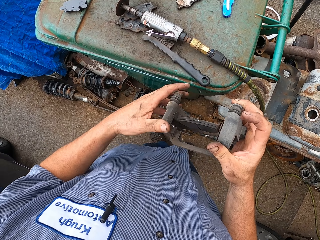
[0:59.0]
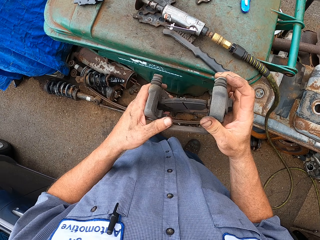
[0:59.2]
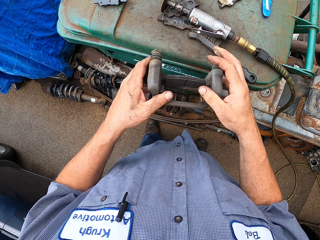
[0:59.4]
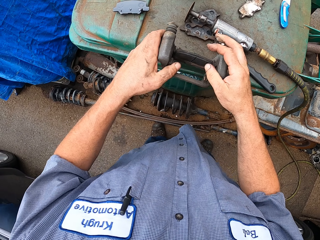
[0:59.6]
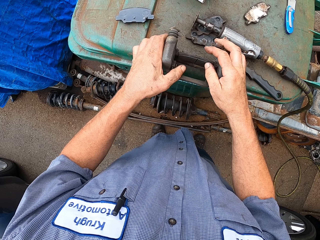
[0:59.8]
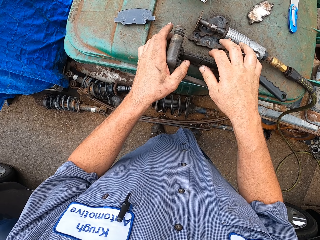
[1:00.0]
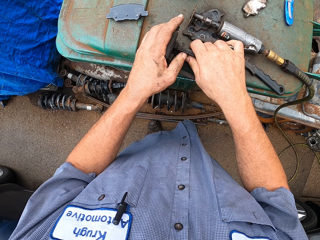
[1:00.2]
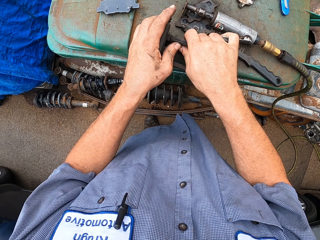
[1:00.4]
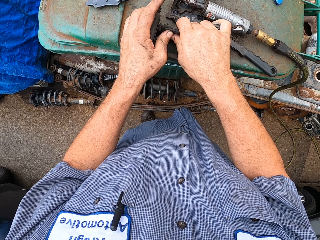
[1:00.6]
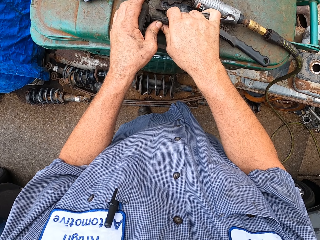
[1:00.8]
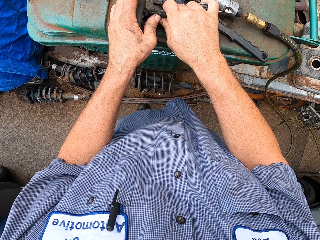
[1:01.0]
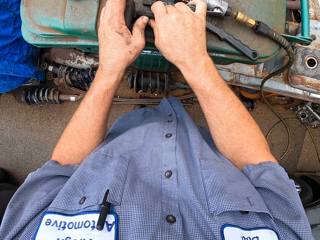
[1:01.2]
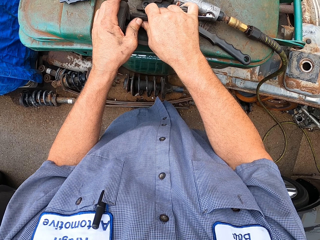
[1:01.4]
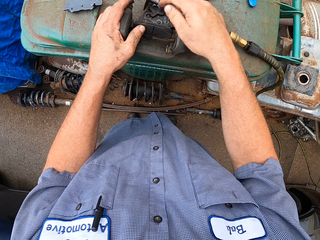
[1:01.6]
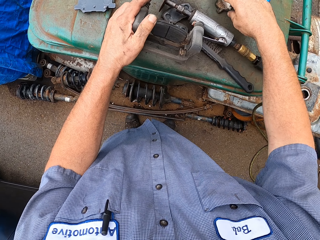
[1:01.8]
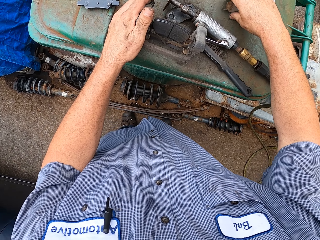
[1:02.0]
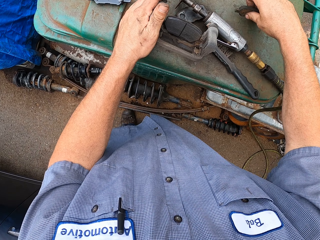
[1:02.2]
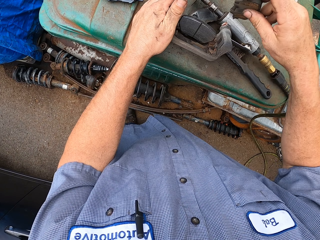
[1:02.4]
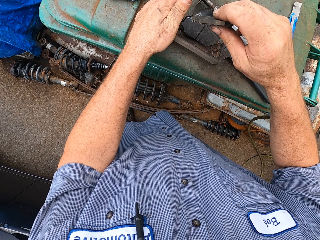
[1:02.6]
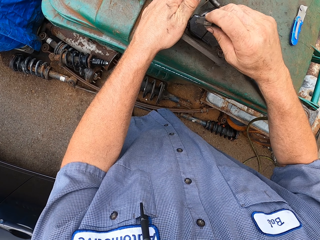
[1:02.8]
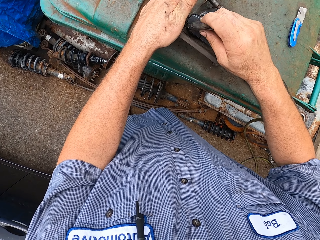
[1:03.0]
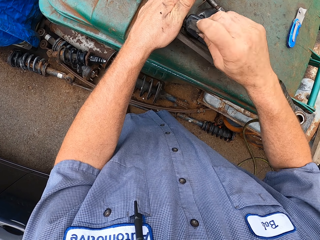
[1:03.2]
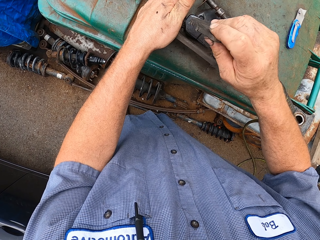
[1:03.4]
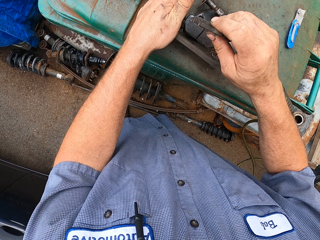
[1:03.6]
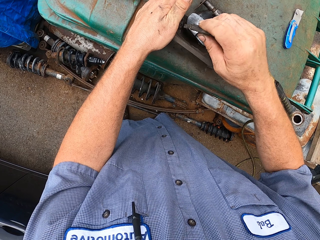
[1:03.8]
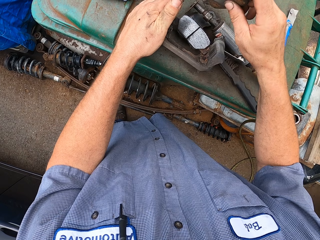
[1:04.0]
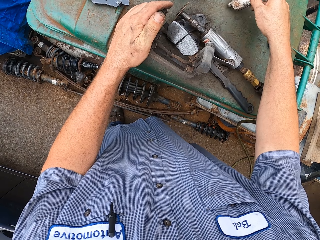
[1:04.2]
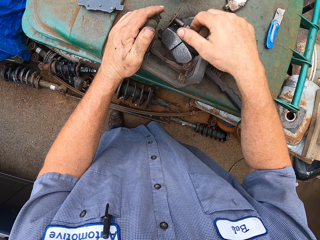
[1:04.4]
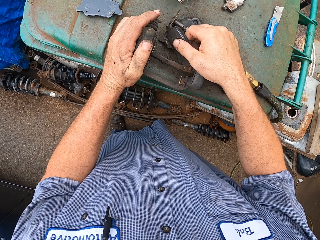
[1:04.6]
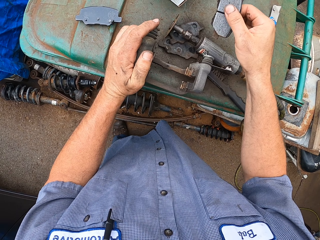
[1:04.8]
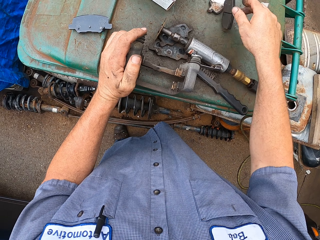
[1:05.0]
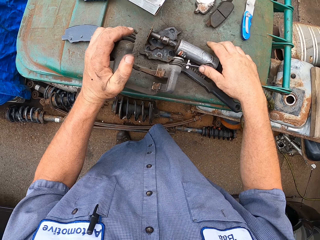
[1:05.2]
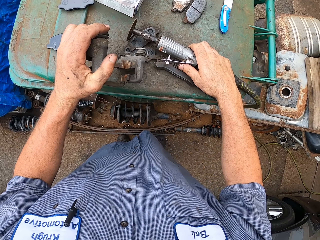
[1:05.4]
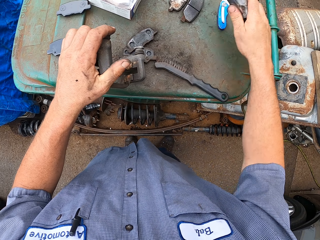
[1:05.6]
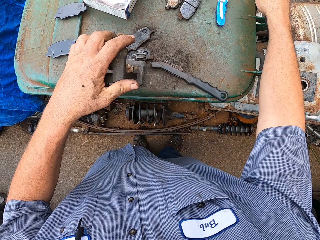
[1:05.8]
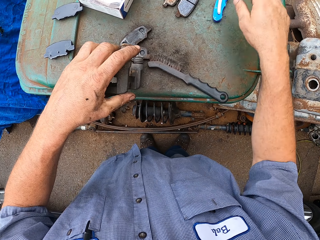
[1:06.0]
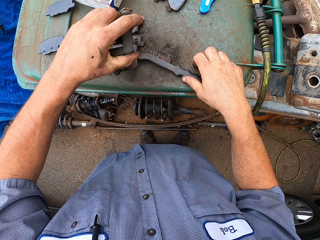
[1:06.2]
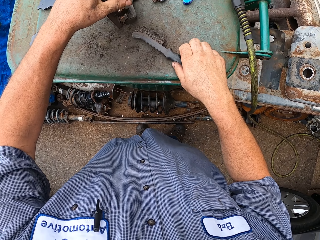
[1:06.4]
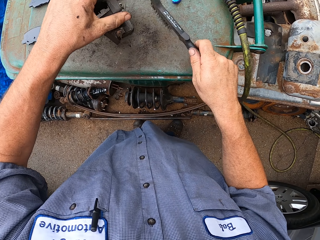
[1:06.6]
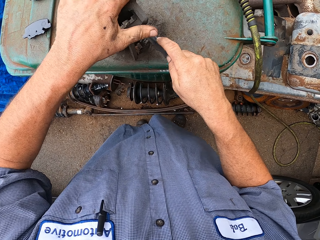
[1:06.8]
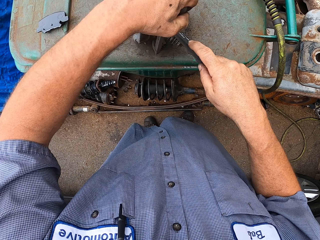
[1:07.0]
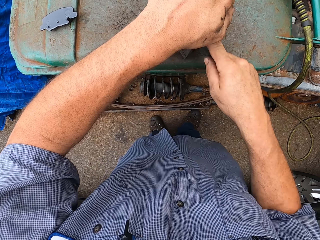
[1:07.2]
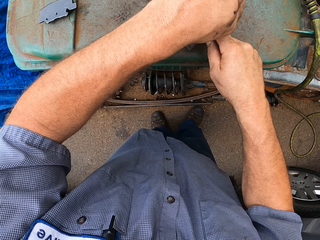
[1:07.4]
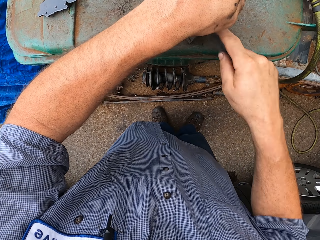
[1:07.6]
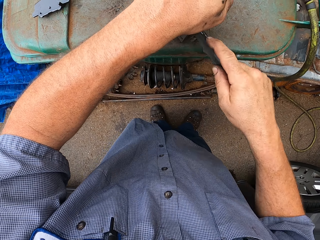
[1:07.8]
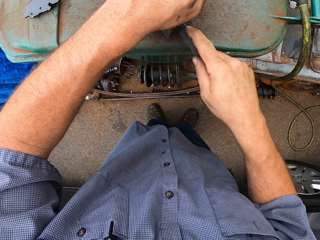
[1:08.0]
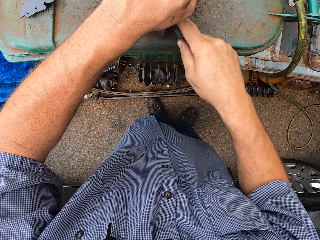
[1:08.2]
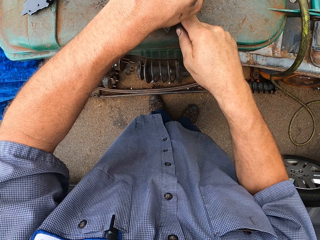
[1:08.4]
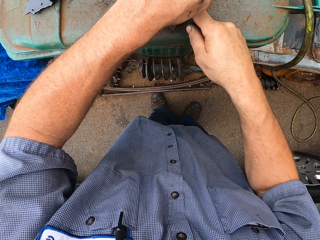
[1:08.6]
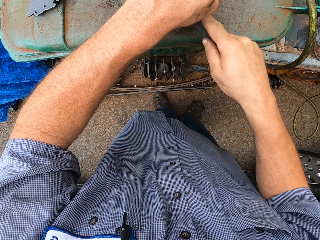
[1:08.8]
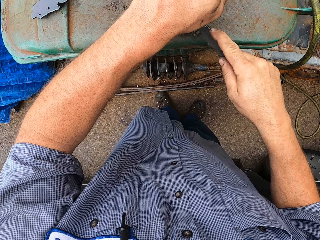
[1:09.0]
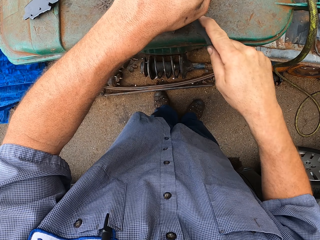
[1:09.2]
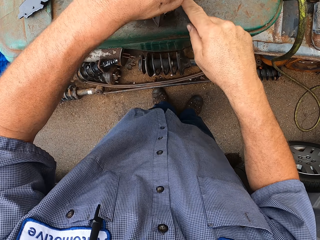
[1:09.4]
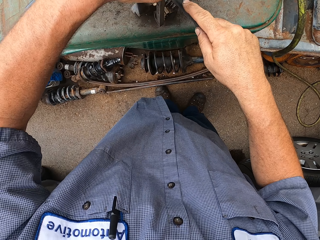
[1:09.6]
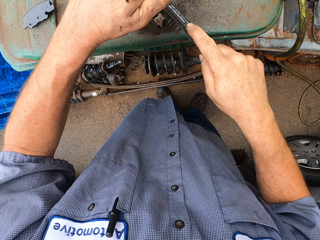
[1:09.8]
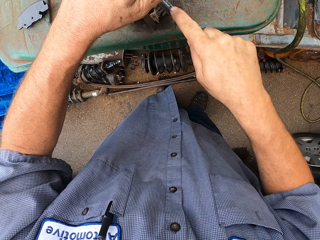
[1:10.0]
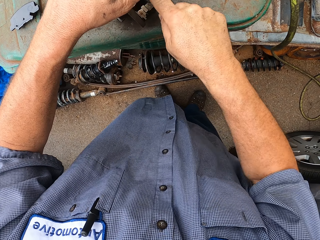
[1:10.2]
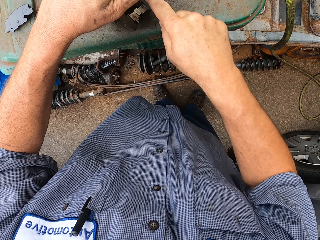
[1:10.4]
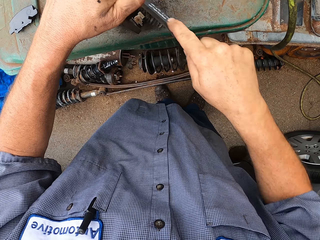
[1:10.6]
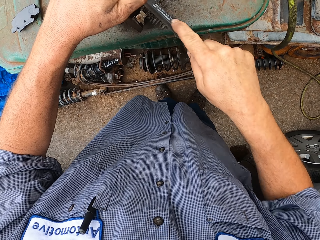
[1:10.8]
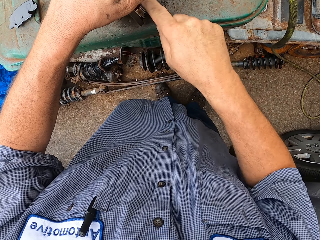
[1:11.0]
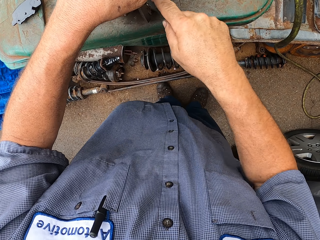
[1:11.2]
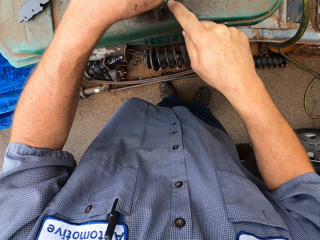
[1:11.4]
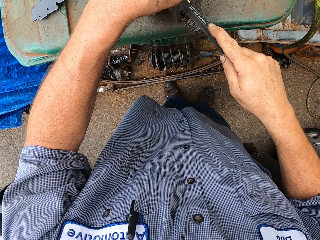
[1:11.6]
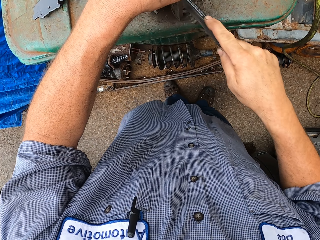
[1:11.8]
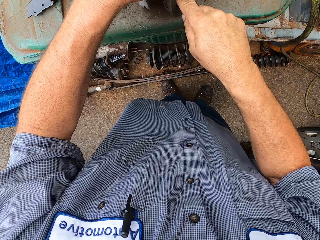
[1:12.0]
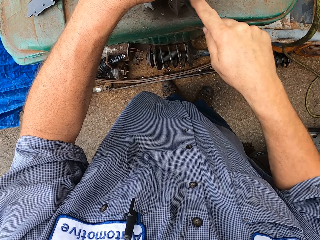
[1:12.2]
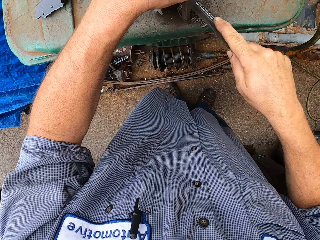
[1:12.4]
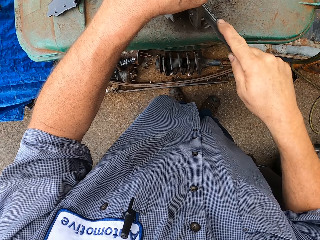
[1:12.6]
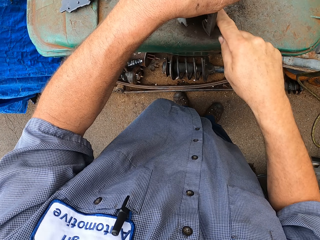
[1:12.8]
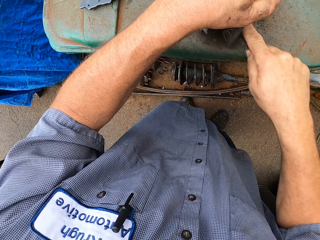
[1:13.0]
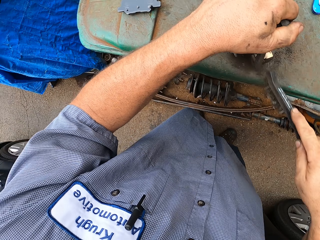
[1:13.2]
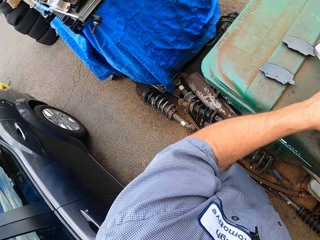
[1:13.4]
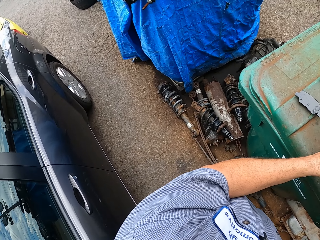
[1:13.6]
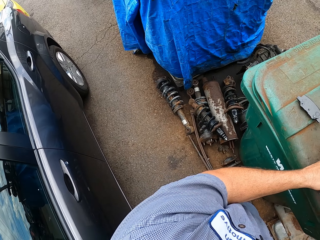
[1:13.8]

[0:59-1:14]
The camera wearer puts something on the table. They hit something. They move something. They cut something. They rub something.

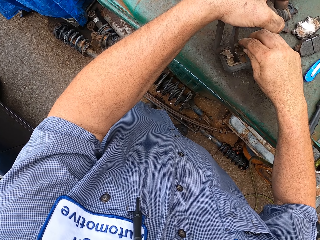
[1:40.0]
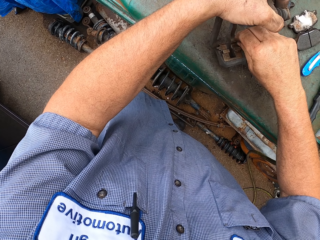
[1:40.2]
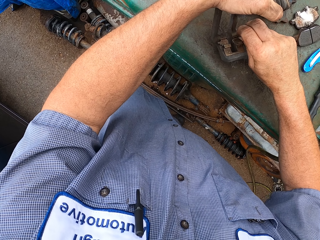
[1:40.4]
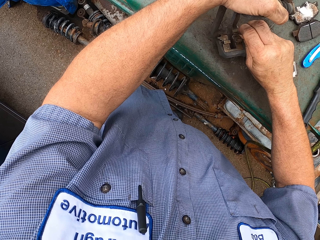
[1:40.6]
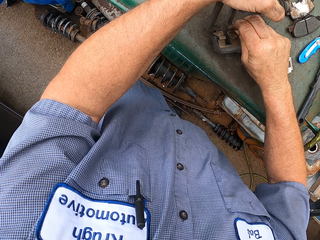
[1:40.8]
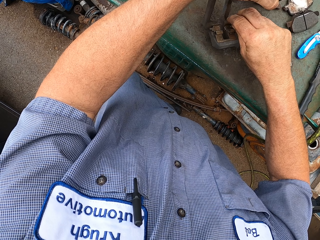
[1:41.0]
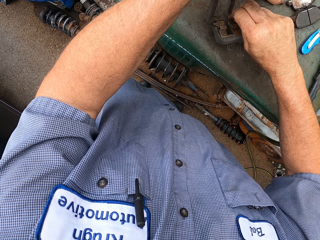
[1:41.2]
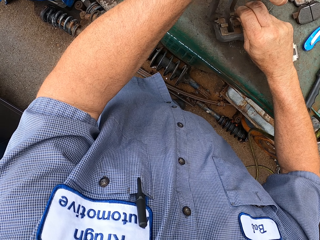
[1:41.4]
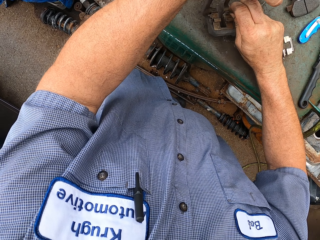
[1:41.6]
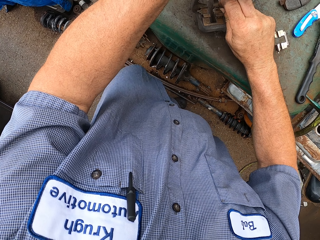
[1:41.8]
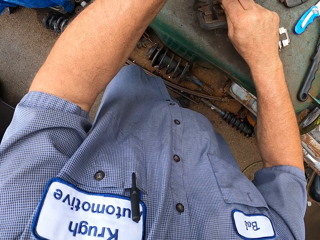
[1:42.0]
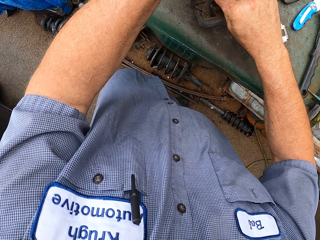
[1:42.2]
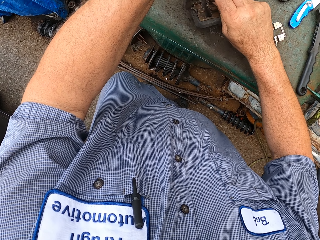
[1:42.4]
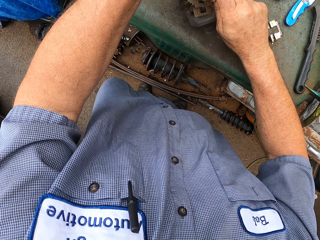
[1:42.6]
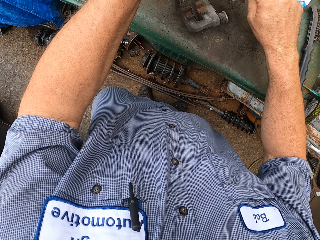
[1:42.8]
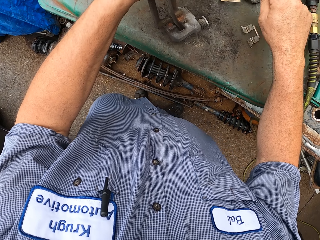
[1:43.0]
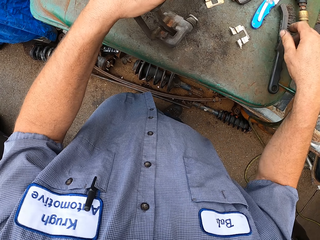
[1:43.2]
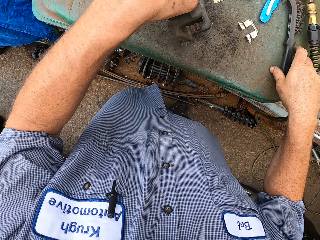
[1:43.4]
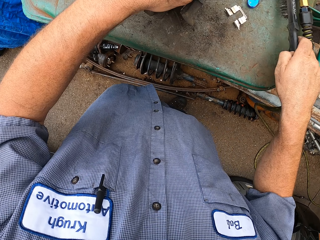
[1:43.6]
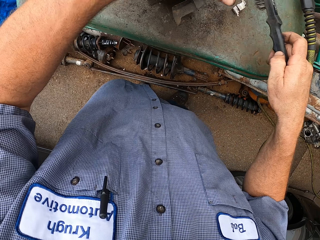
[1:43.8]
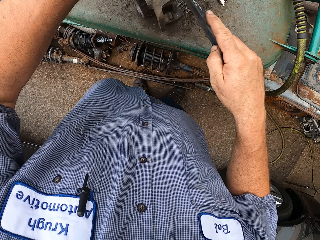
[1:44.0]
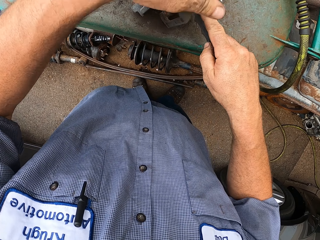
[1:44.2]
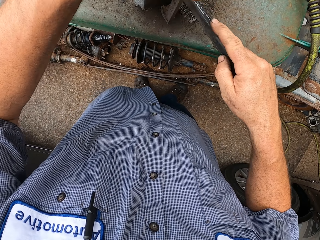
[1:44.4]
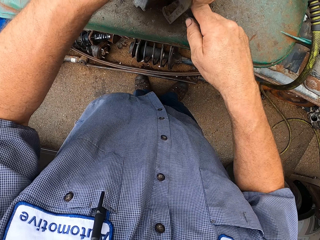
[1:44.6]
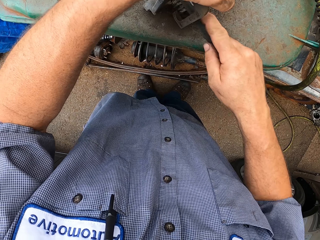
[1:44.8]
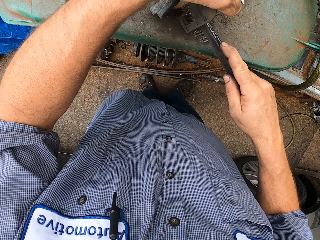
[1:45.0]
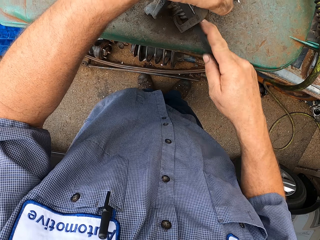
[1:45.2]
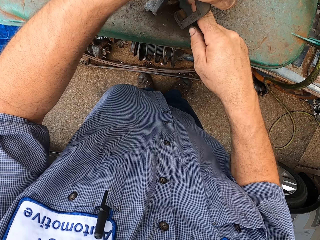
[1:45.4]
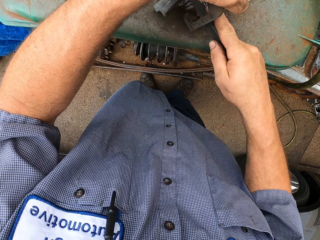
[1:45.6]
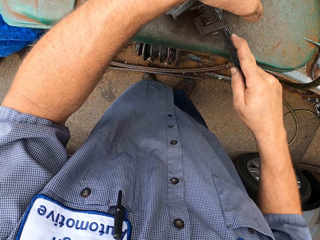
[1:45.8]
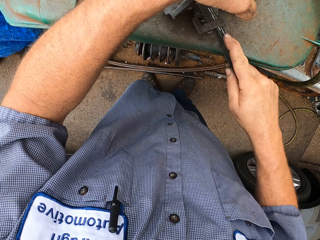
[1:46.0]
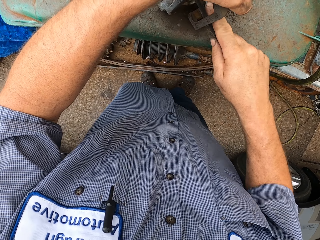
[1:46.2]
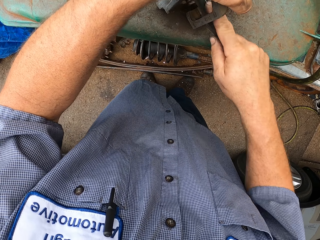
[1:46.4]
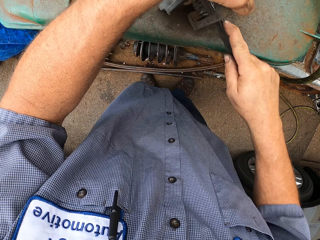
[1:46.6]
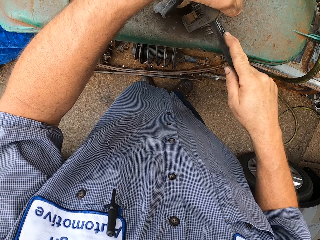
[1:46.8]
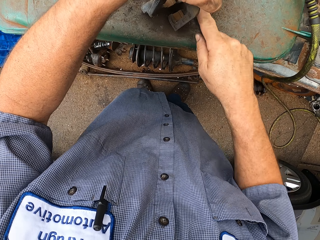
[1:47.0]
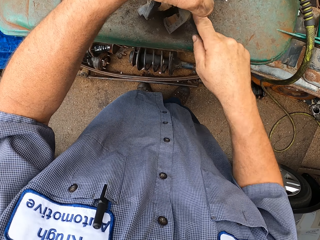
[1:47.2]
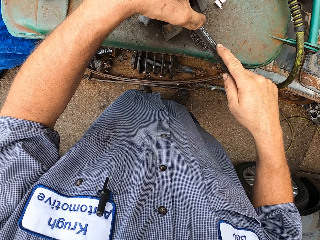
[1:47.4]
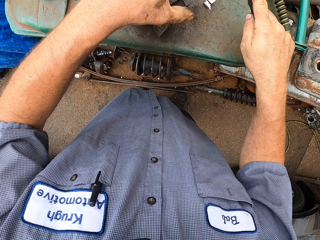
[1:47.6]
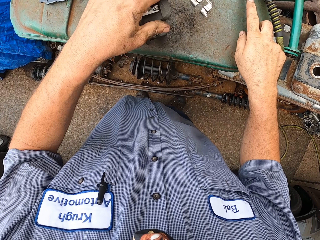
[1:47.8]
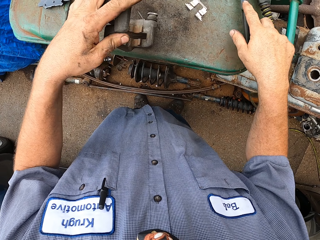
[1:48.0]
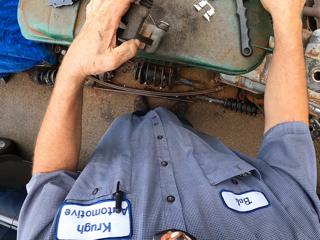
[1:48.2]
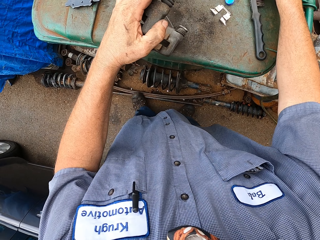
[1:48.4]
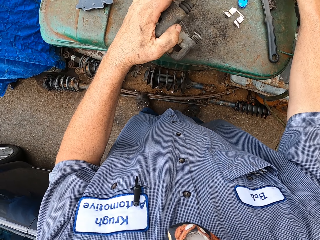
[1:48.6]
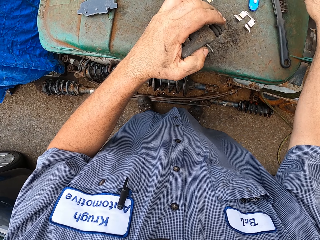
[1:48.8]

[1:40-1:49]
The camera wearer moves something. They rub something.
